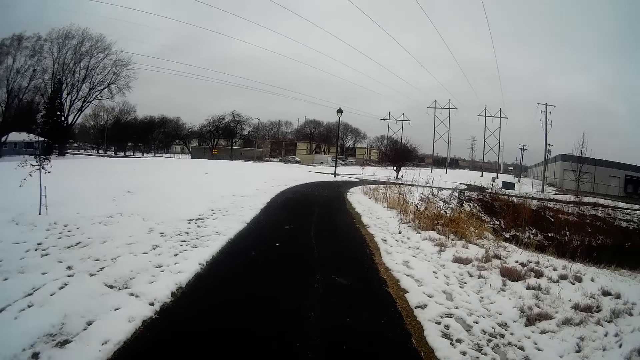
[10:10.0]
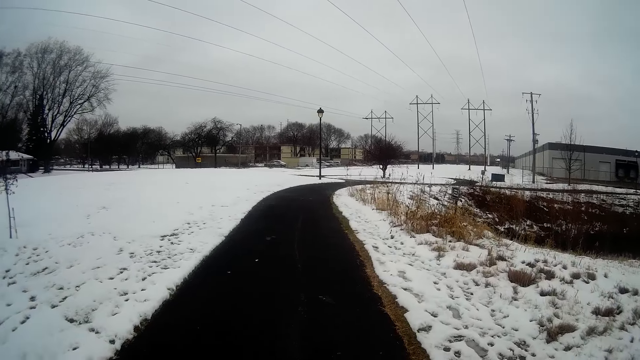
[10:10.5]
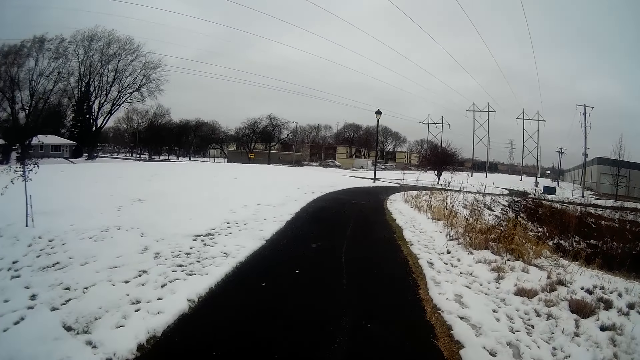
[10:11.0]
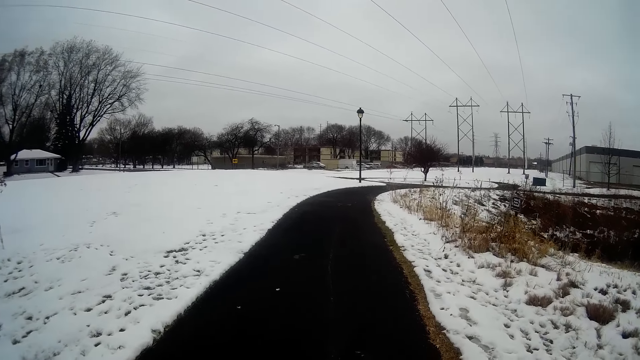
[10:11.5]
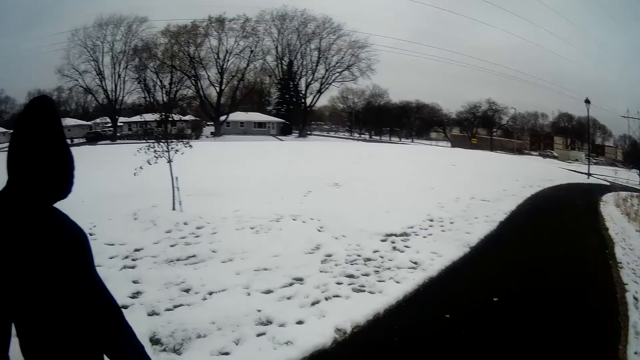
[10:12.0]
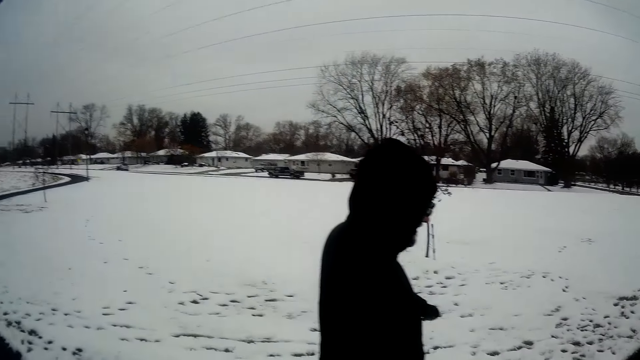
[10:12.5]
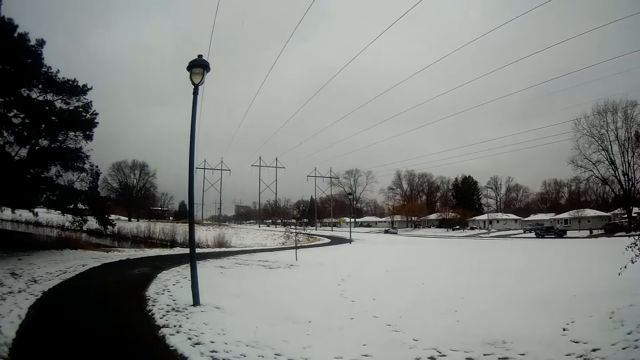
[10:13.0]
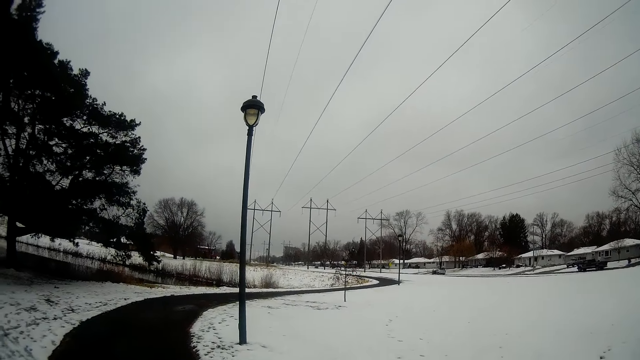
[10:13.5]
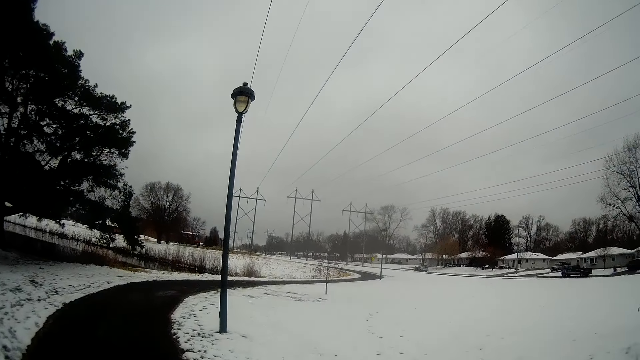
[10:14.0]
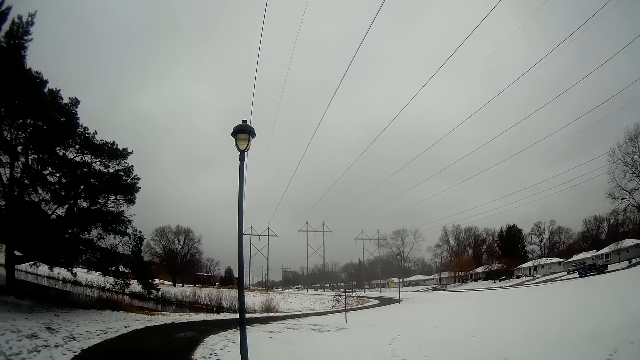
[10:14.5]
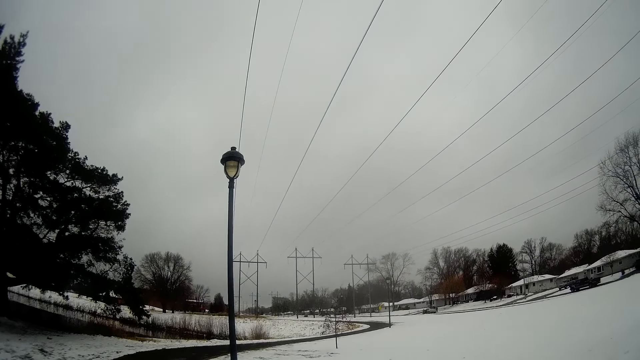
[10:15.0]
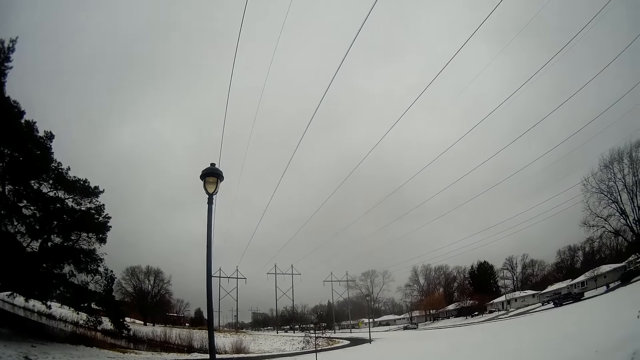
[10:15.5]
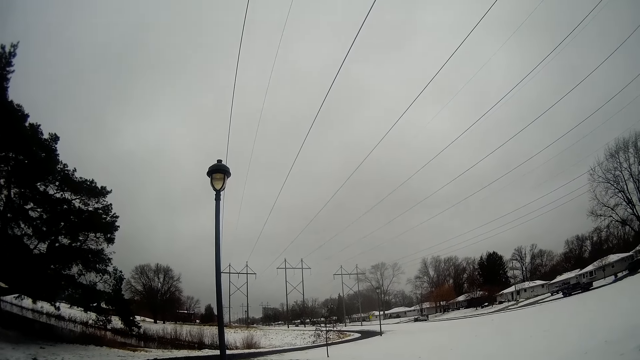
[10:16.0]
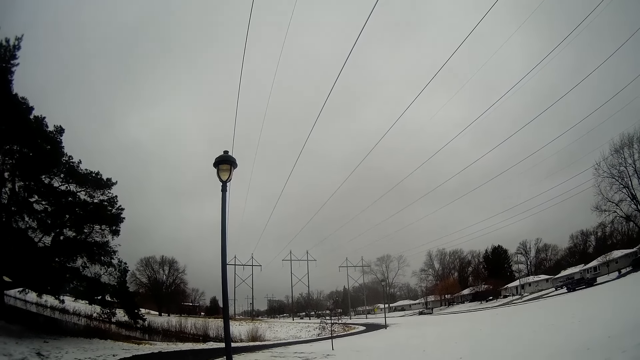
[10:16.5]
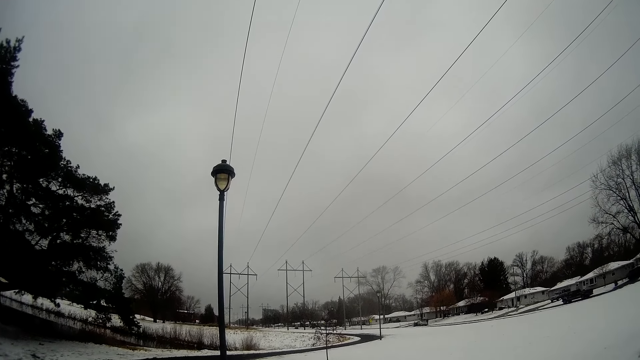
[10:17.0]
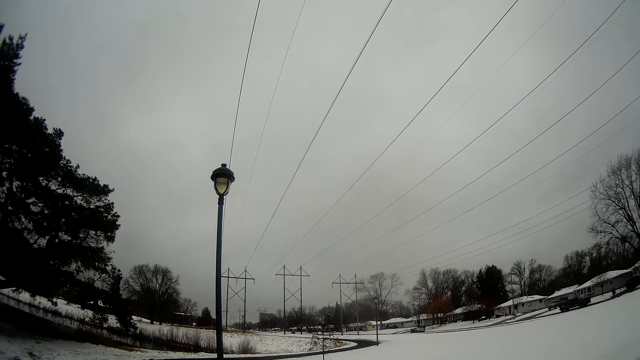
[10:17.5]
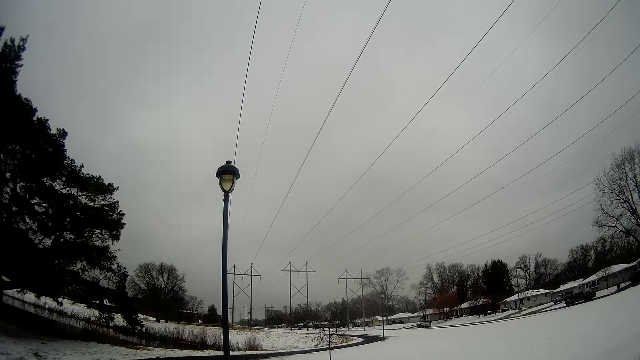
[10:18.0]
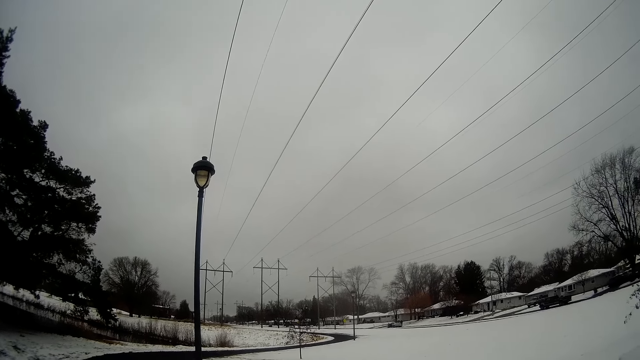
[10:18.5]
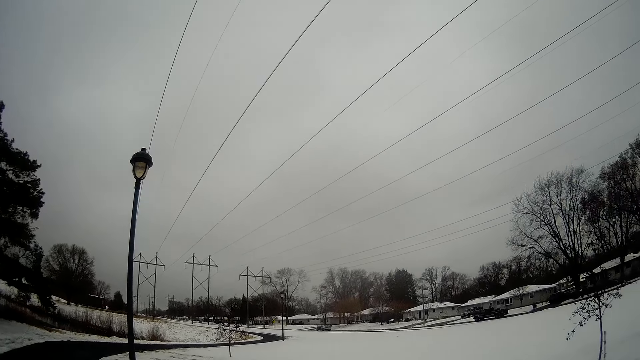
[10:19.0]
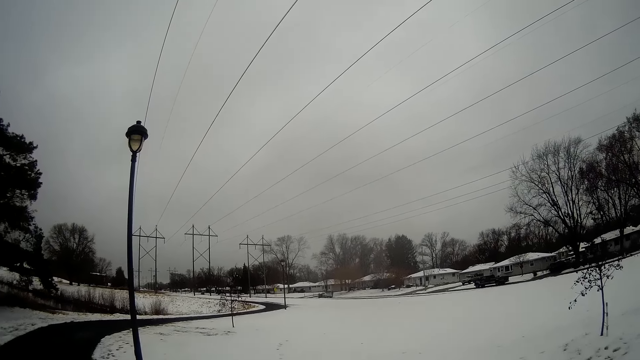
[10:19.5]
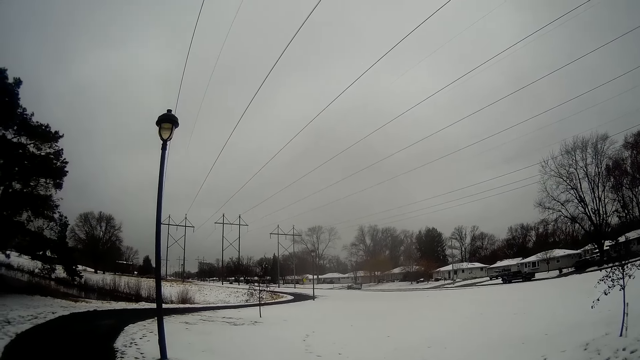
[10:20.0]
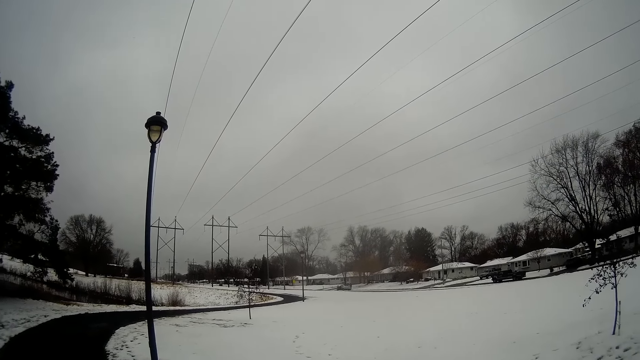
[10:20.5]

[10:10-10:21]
A man walks next to the camera wearer. The camera wearer looks around the area. He turns his head backwards. The man walks past the camera wearer.

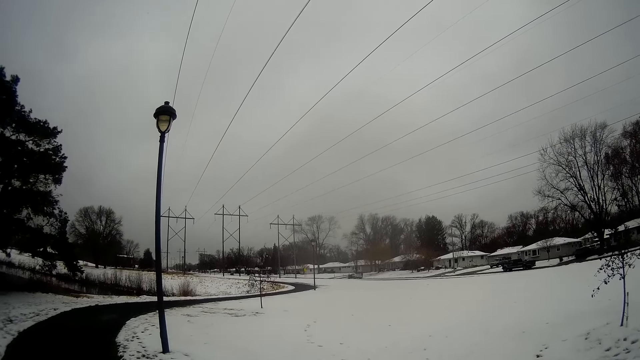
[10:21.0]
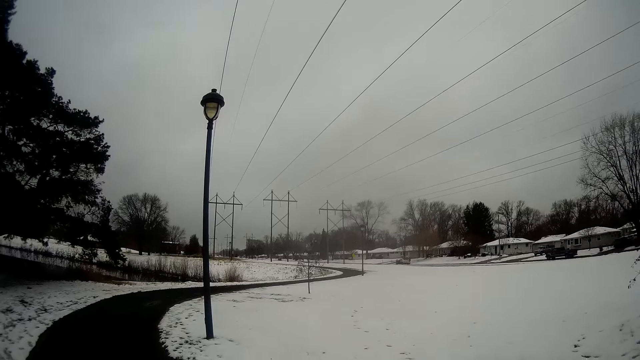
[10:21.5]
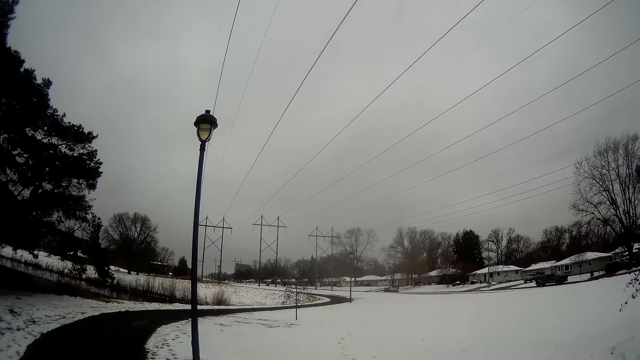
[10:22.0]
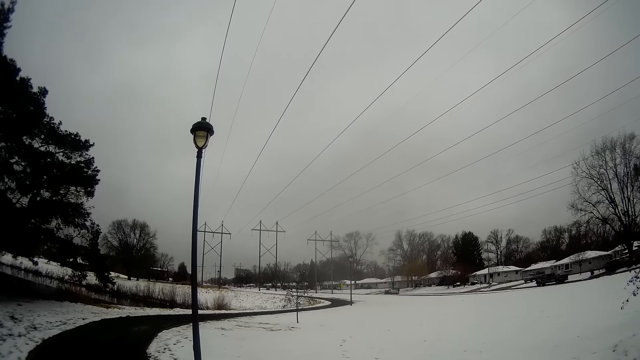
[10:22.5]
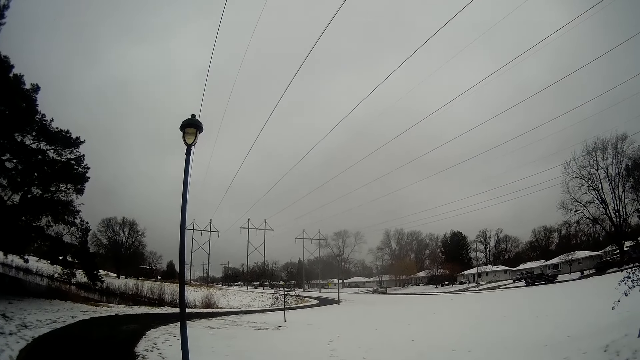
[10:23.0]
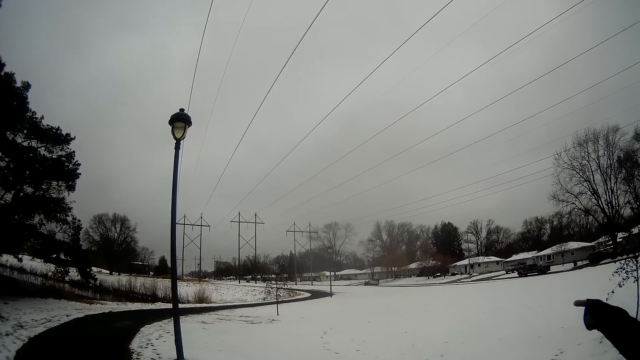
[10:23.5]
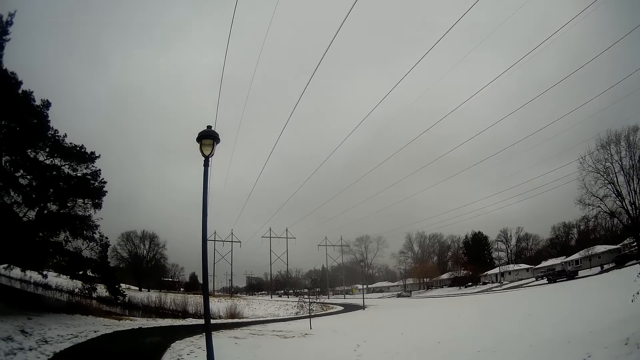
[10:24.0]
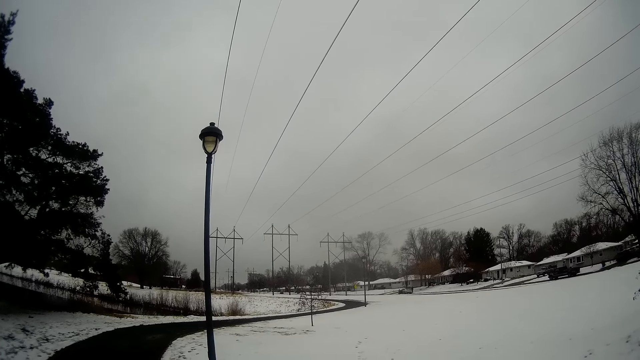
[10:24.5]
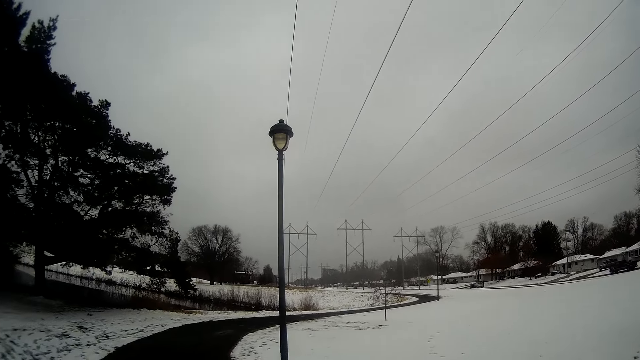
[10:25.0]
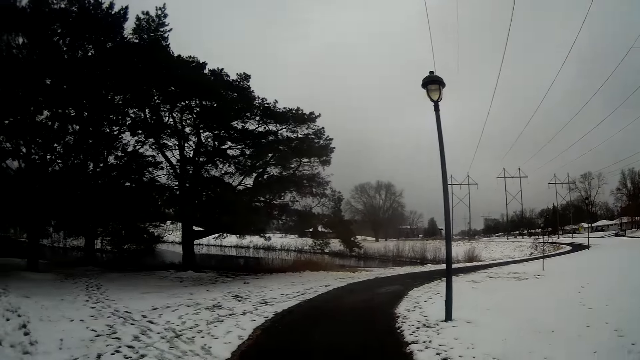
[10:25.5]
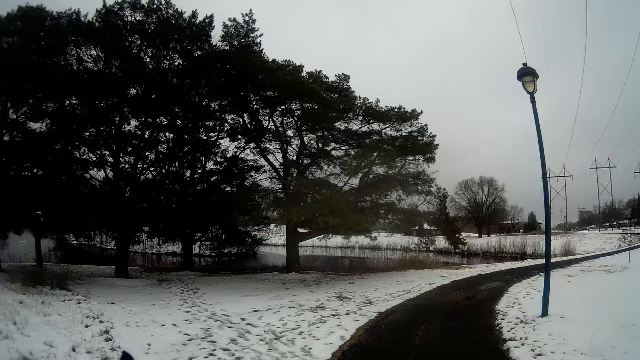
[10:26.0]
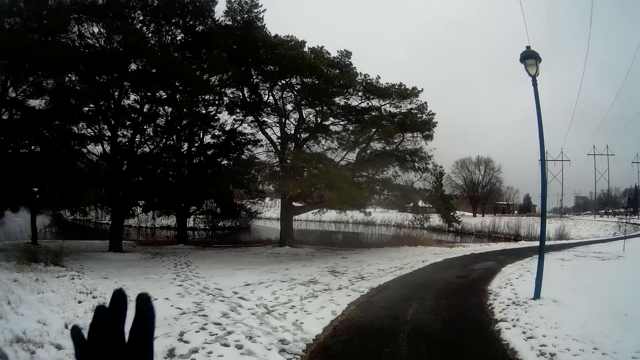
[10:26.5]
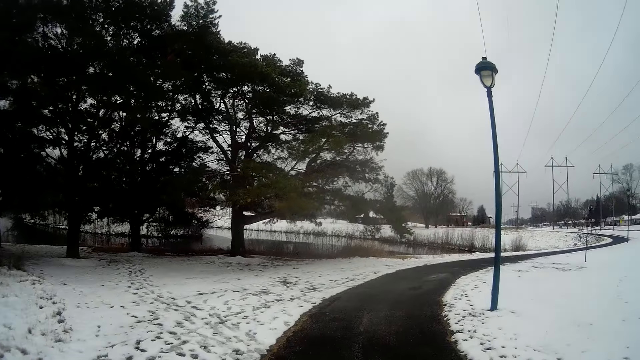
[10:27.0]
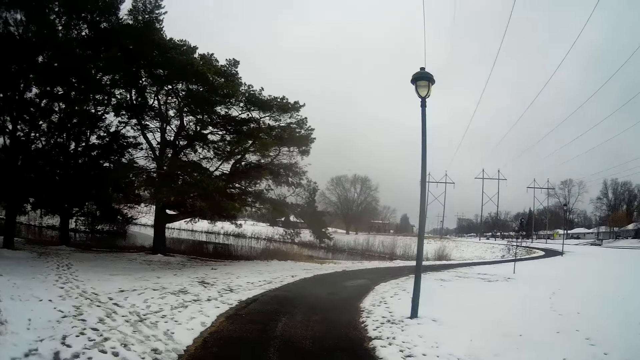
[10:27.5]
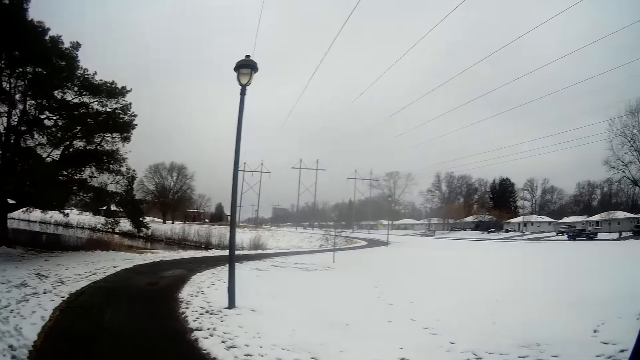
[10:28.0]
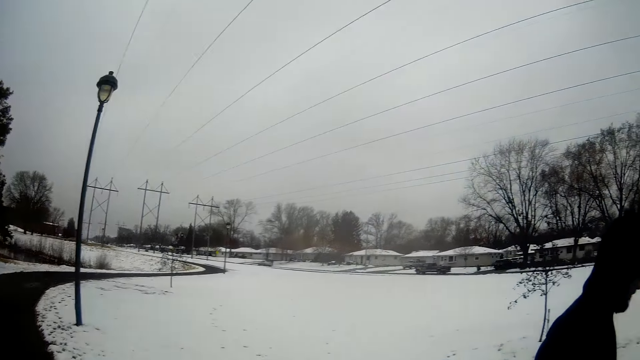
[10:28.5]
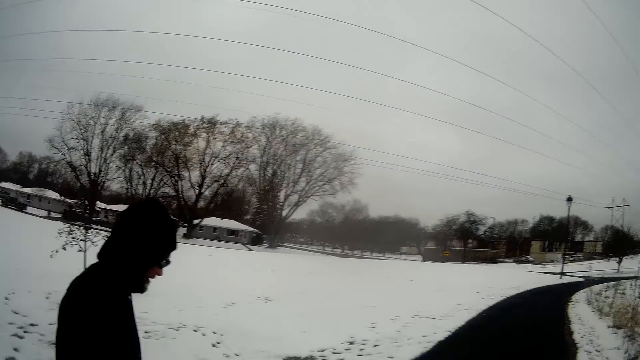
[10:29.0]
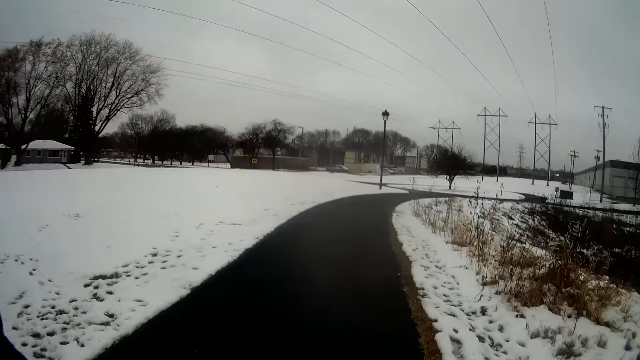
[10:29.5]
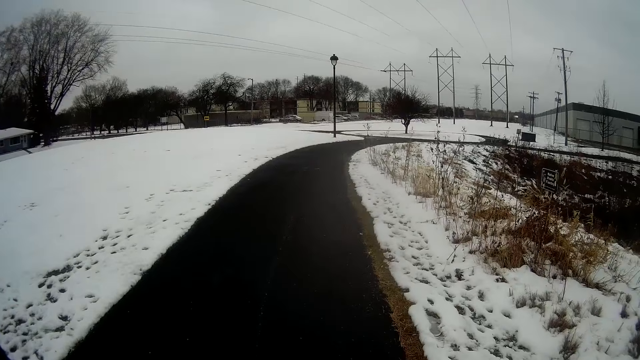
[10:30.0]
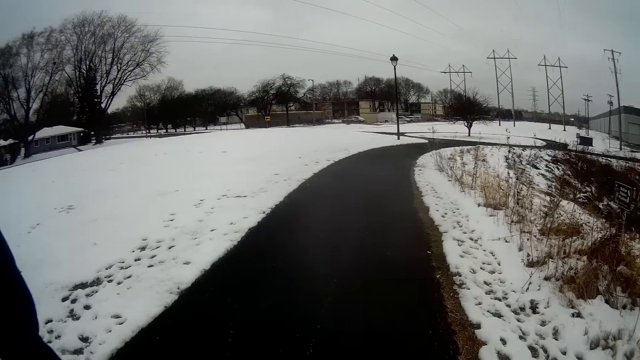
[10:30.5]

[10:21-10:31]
A man gestures with his left hand. The camera wearer gestures with his left hand. He turns towards the man. He converses with the man. He walks on the roadside with the man.
